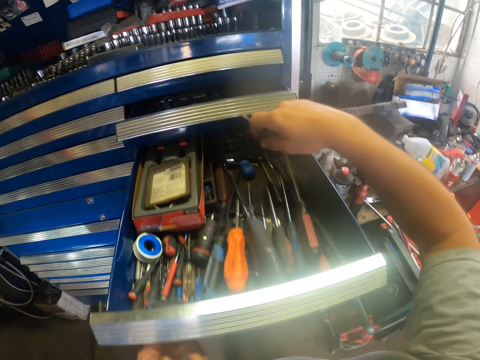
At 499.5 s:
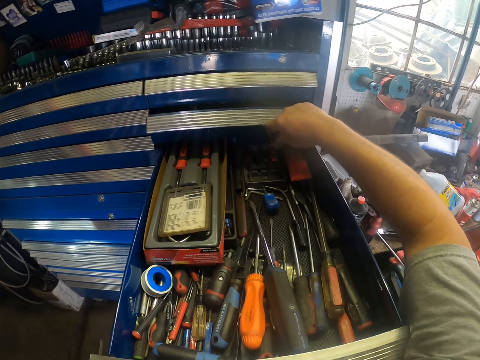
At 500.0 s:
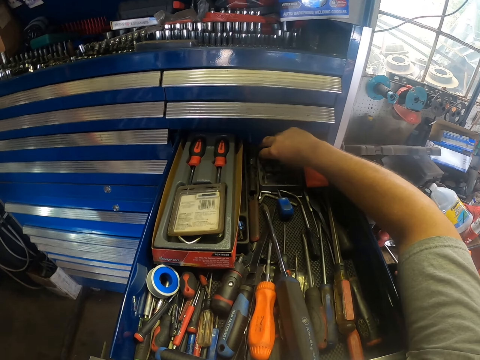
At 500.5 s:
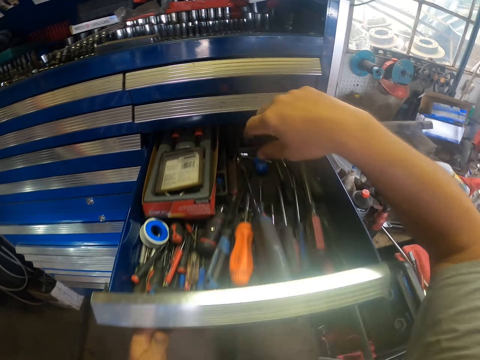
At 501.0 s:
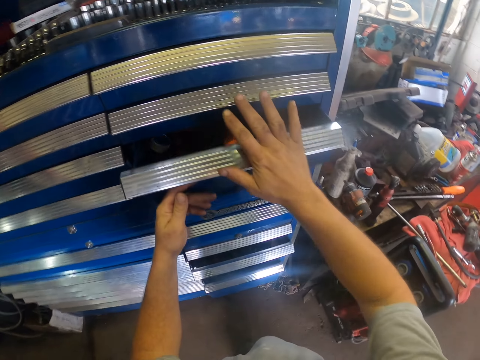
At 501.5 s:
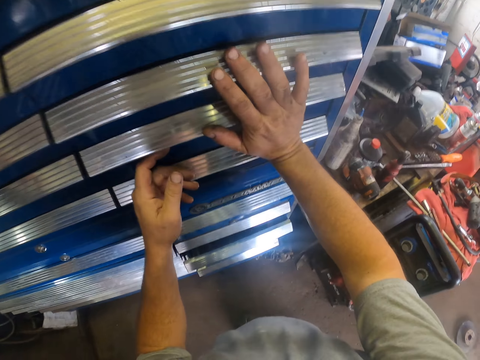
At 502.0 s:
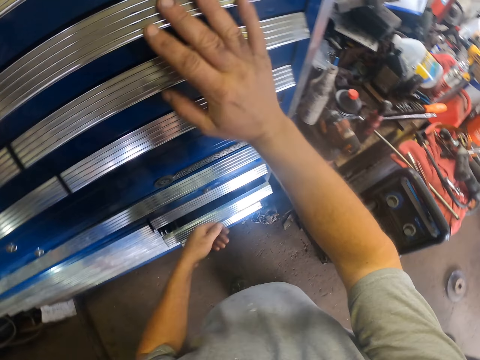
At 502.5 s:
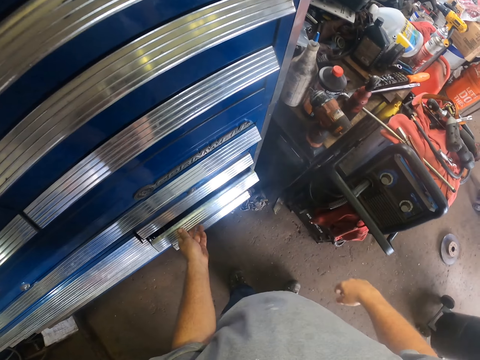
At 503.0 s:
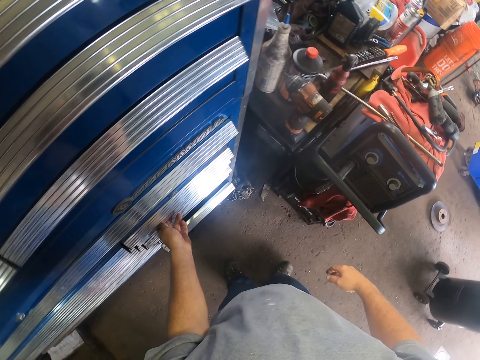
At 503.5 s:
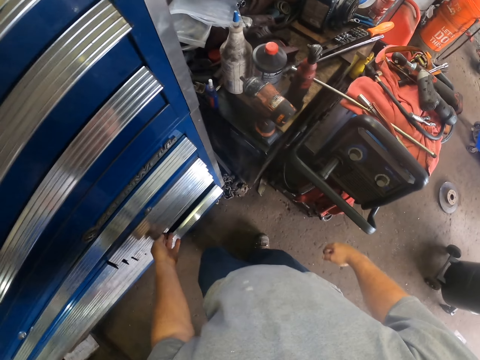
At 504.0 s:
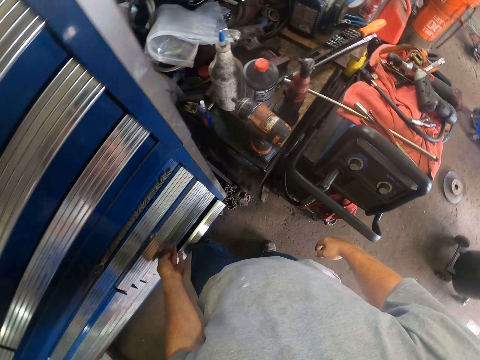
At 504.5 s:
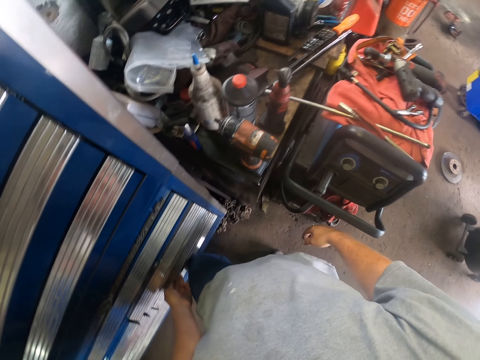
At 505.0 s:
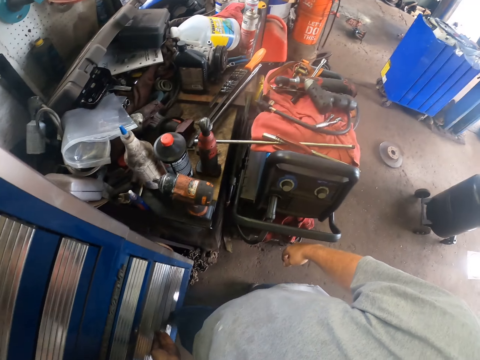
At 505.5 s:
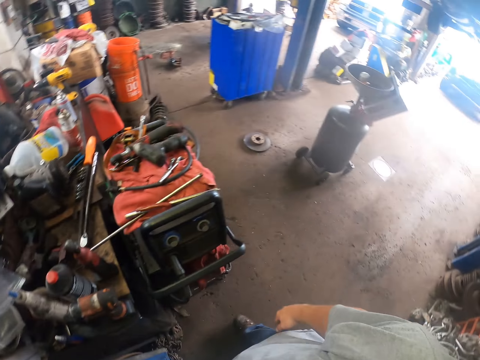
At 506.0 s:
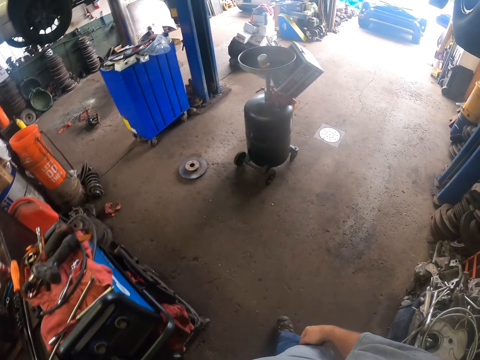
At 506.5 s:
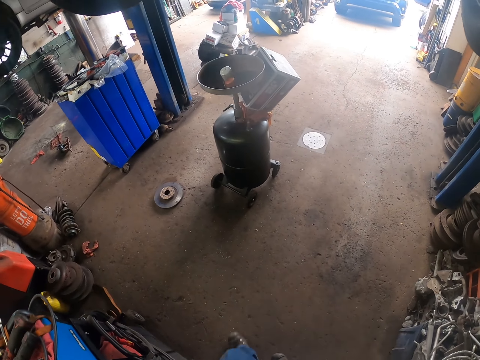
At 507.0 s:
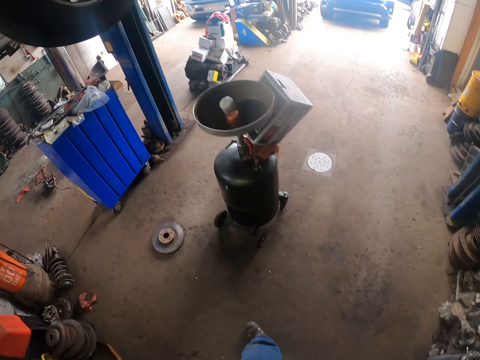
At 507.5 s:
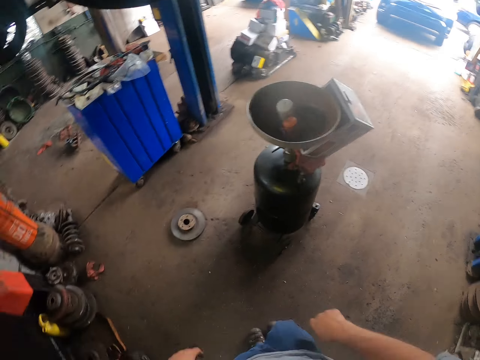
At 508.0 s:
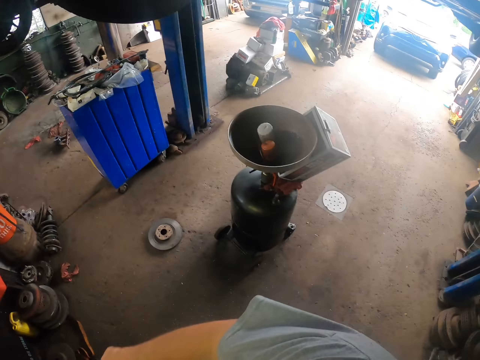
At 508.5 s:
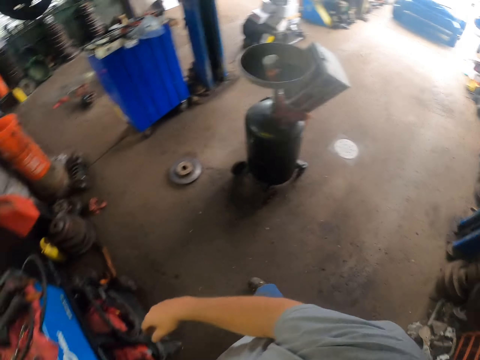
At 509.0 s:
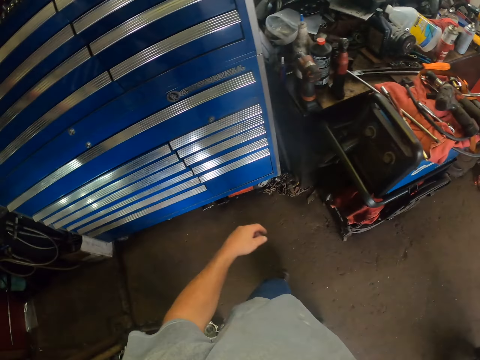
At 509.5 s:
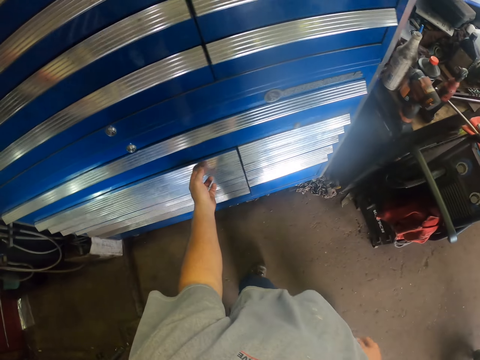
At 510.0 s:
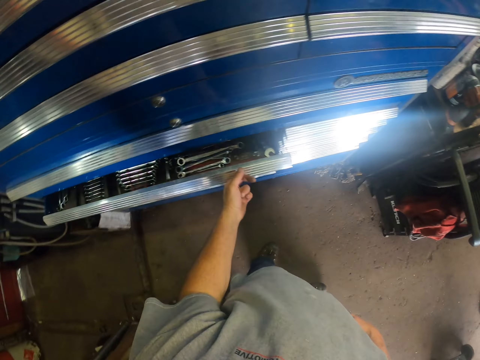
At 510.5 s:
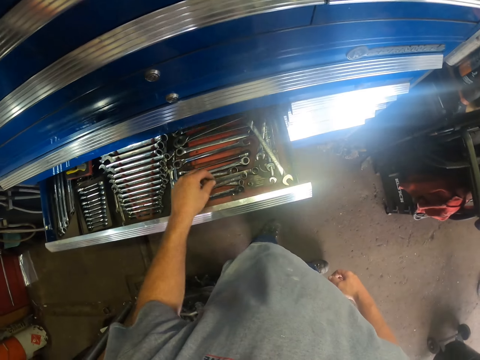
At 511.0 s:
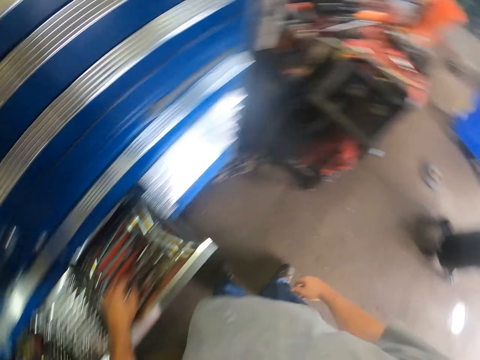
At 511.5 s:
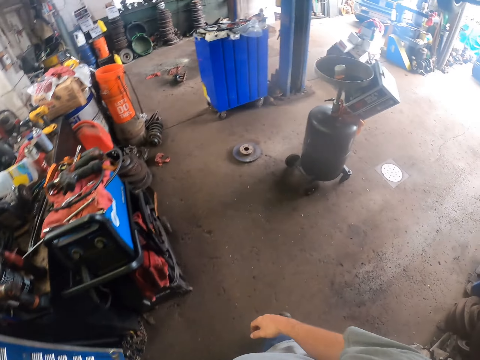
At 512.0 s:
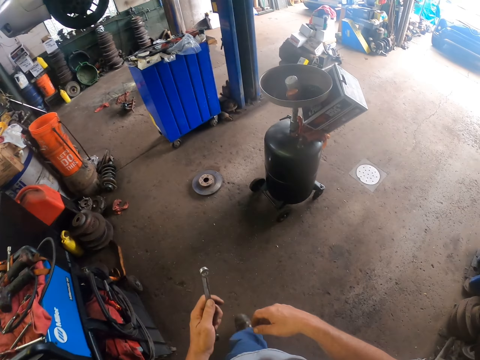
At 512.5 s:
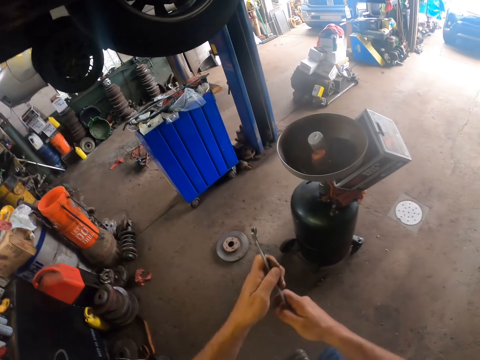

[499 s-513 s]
The camera wearer opens the drawer with his left hand. He puts the screwdriver in the drawer. He closes the drawer. He closes the drawer again. He walks around the garage. He opens the drawer with his left hand. He picks up the hand wrench from the drawer.

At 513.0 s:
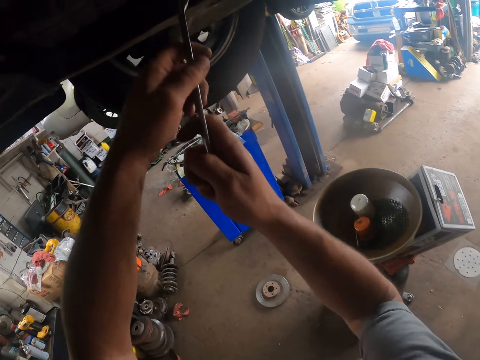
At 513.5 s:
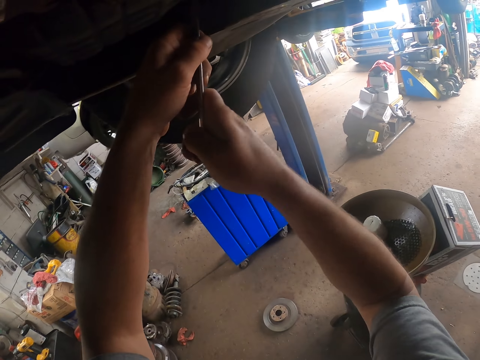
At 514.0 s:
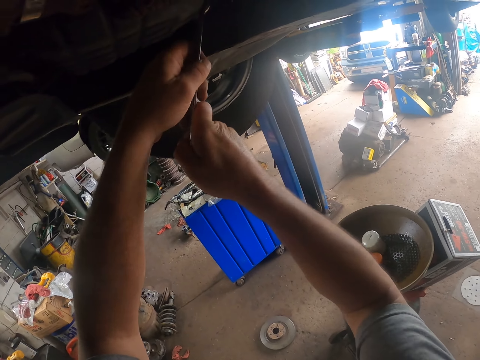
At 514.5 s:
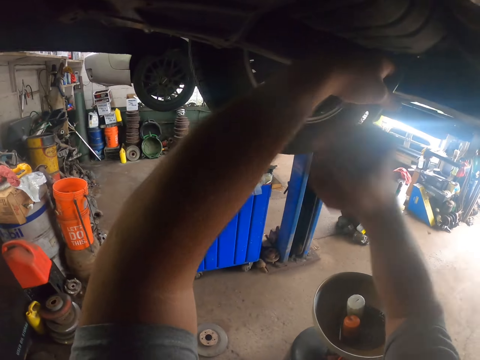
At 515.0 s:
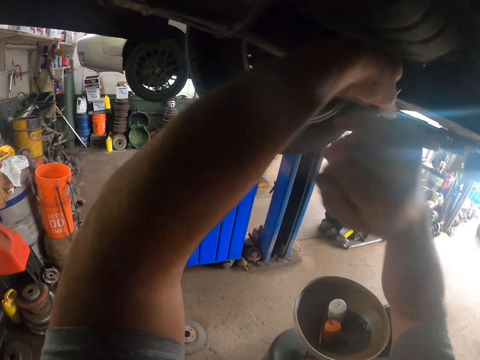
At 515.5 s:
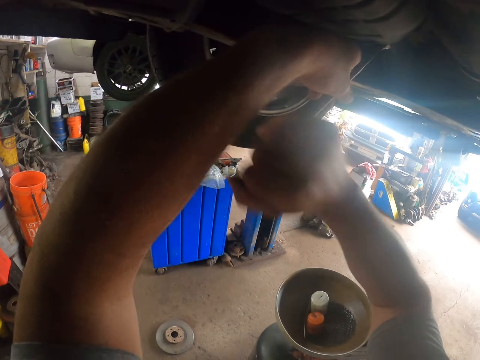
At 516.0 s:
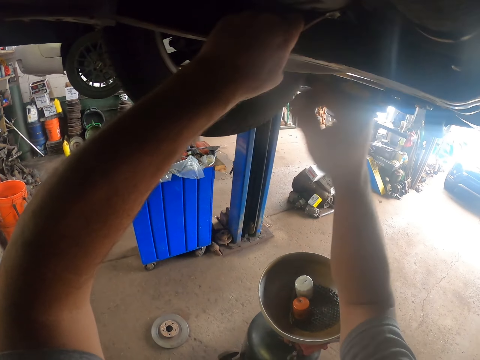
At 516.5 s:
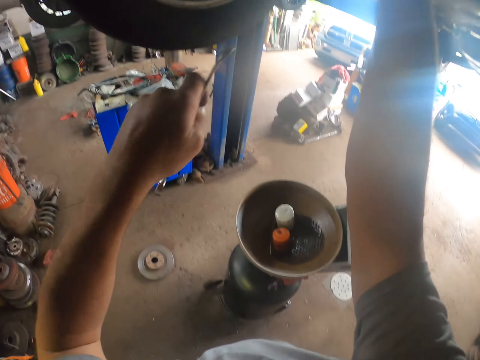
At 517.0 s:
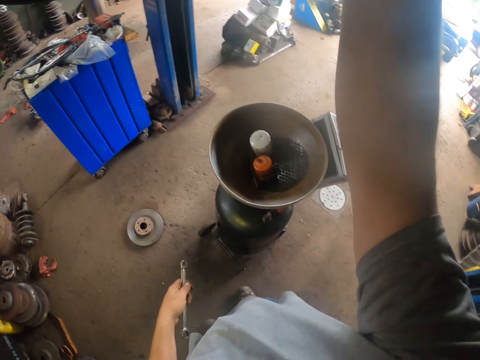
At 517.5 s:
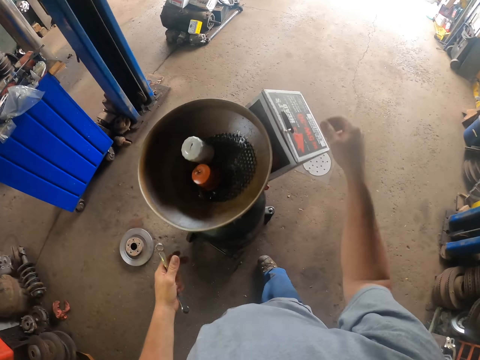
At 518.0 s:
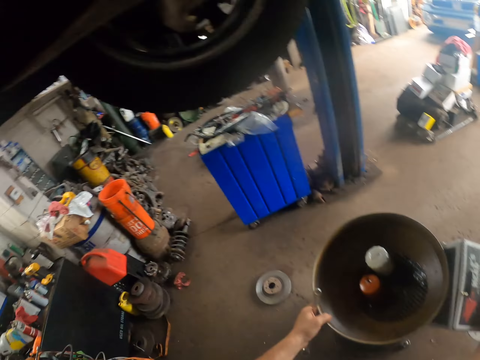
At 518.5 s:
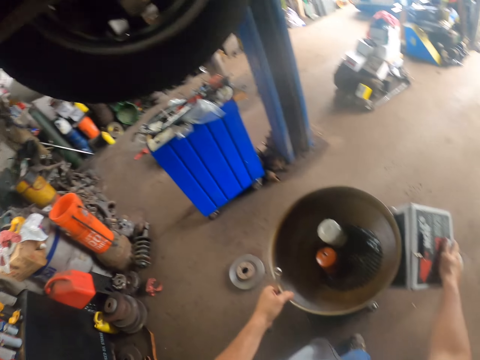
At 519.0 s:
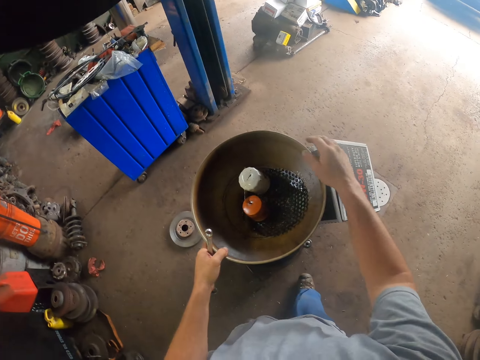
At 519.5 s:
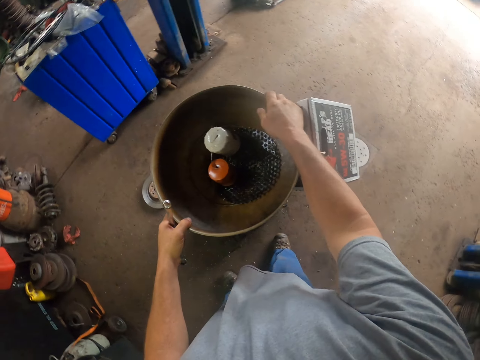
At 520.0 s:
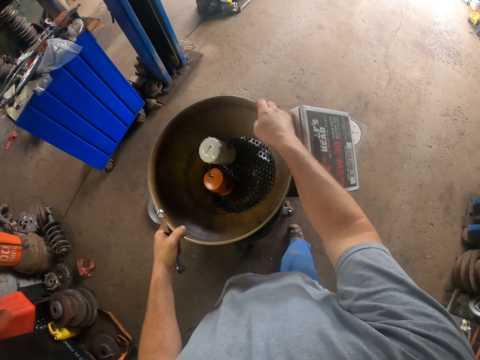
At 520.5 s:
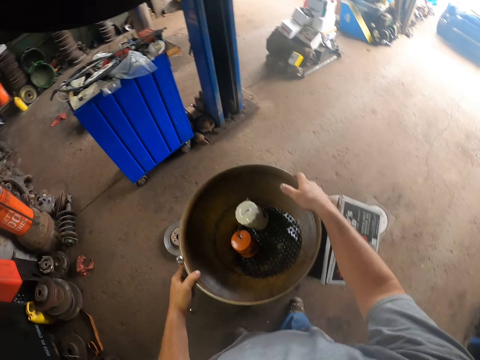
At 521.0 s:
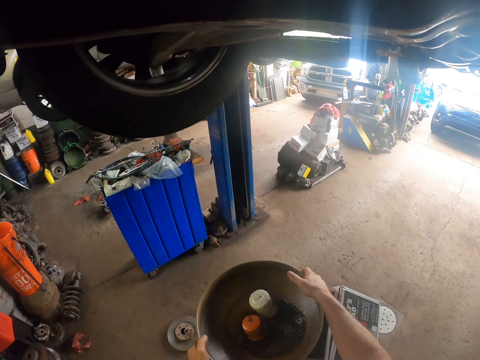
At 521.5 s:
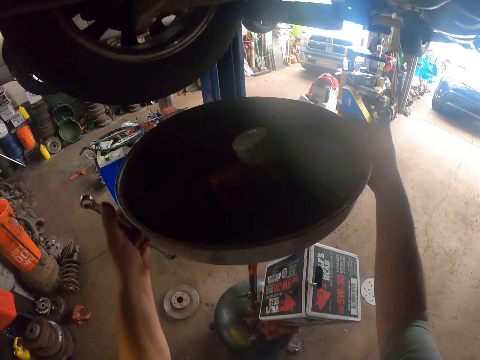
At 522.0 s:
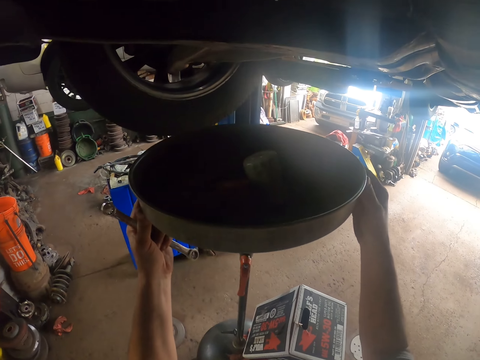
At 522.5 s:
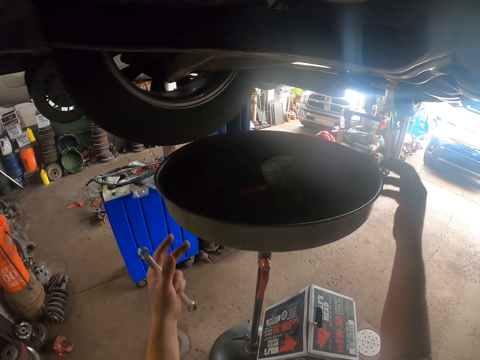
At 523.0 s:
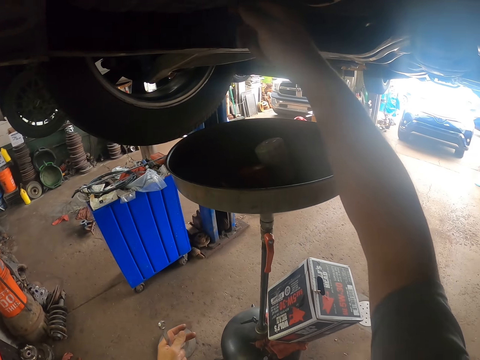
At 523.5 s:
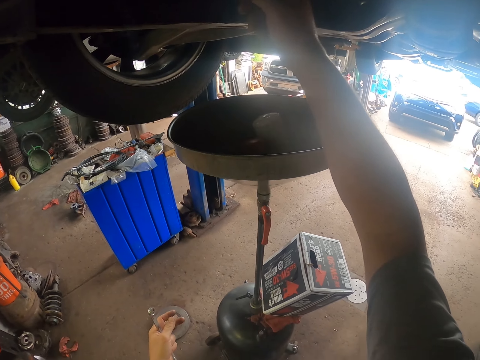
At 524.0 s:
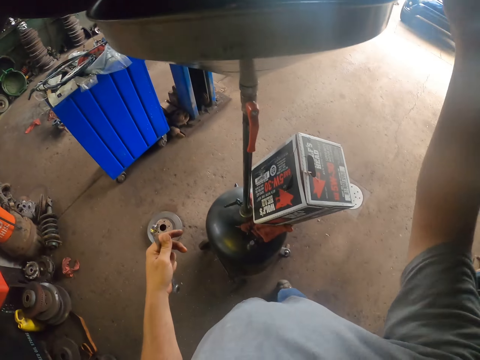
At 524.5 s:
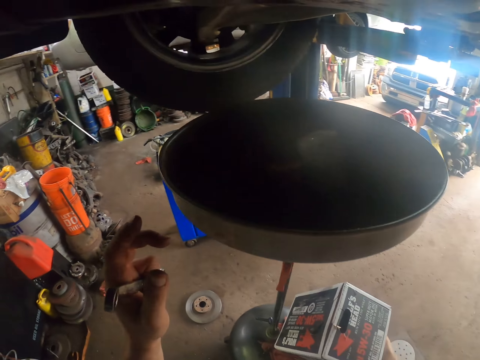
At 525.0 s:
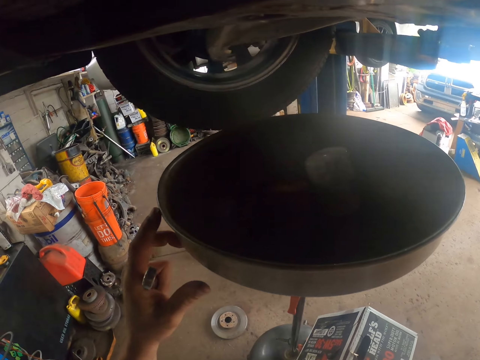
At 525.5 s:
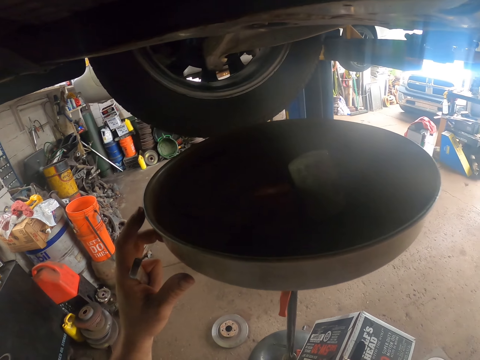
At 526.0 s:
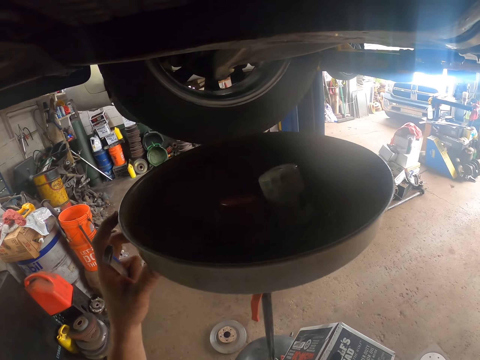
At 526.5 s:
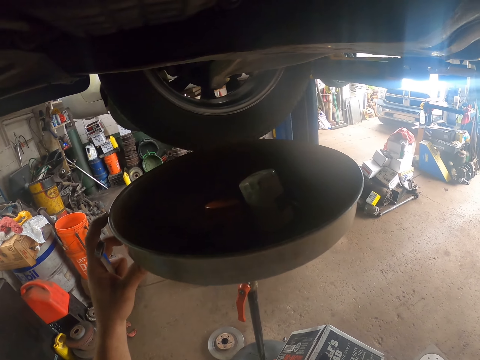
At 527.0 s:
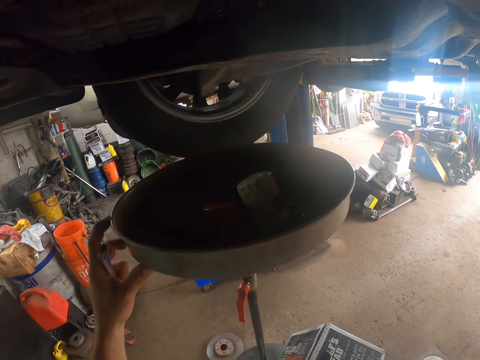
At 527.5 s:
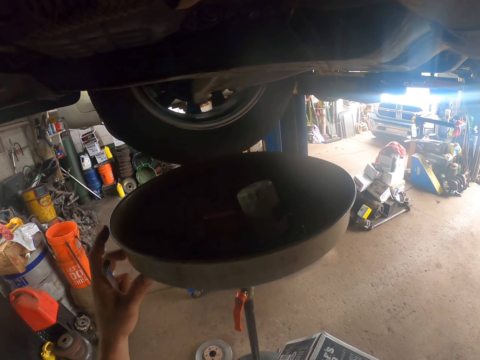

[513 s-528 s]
The camera wearer tightens the bolt with the hand wrench. He hits the hand wrench with his hands. He picks up the basin. He adjusts something with his hands. He opens something on the car.
